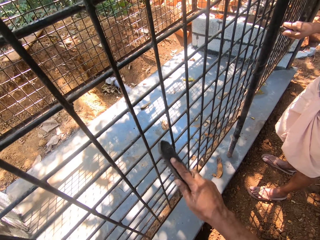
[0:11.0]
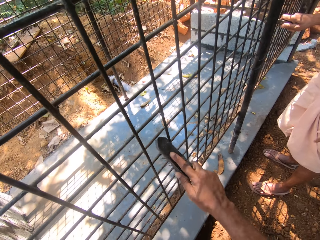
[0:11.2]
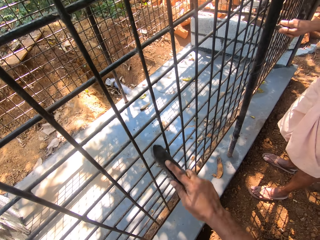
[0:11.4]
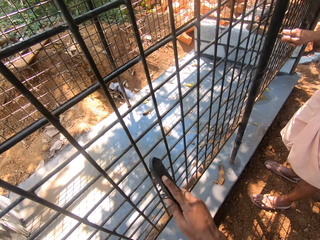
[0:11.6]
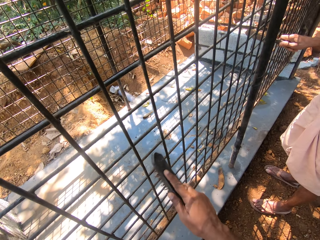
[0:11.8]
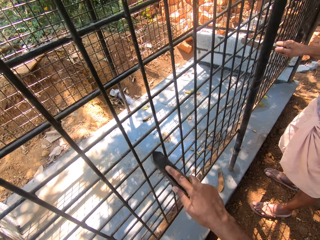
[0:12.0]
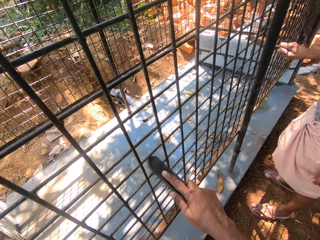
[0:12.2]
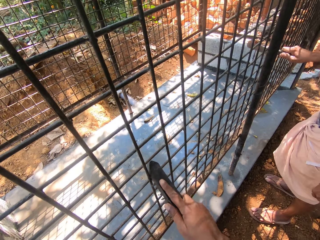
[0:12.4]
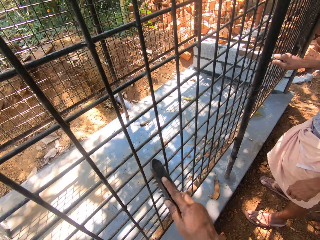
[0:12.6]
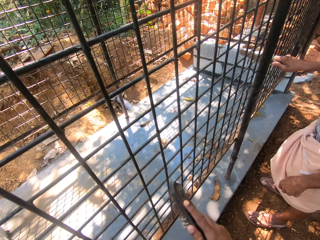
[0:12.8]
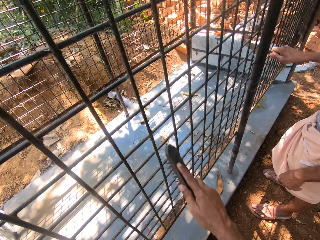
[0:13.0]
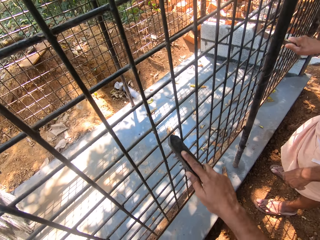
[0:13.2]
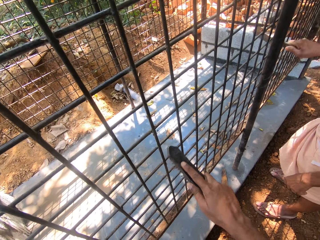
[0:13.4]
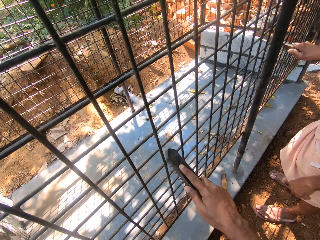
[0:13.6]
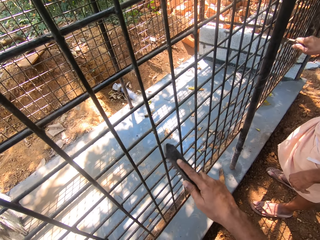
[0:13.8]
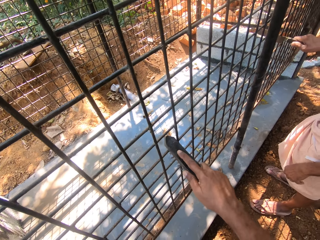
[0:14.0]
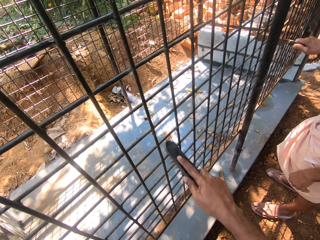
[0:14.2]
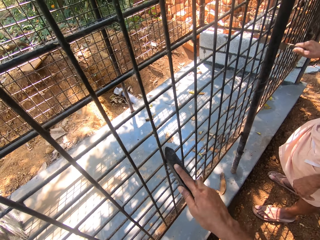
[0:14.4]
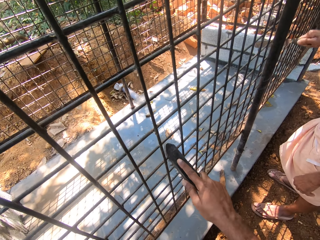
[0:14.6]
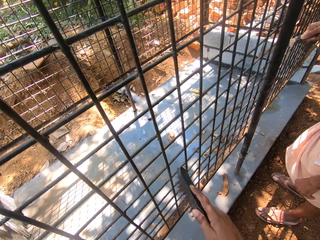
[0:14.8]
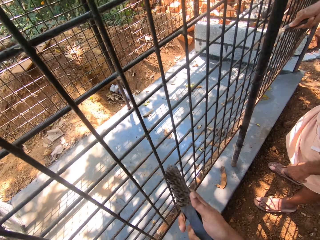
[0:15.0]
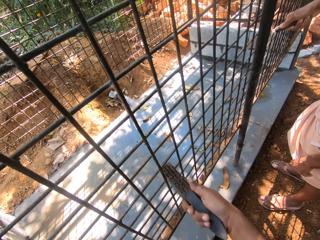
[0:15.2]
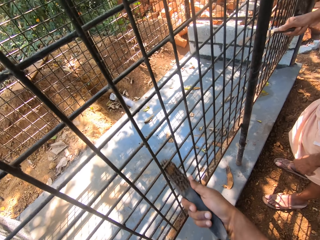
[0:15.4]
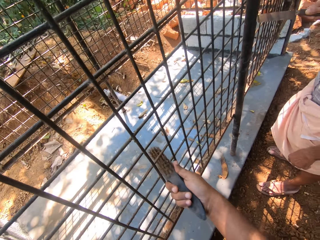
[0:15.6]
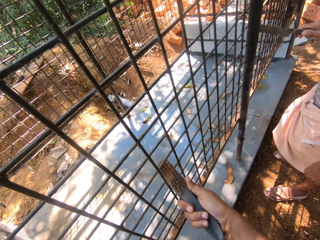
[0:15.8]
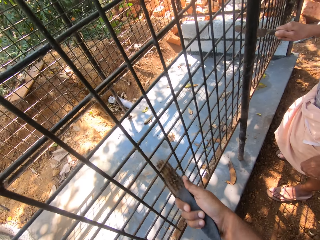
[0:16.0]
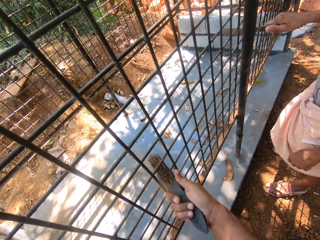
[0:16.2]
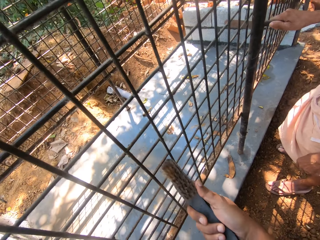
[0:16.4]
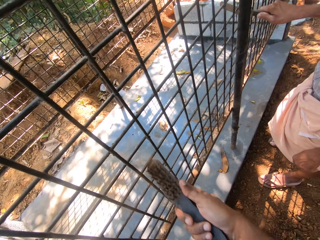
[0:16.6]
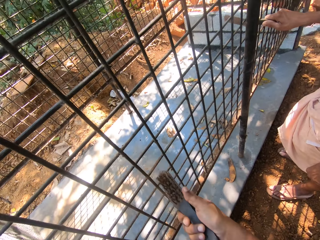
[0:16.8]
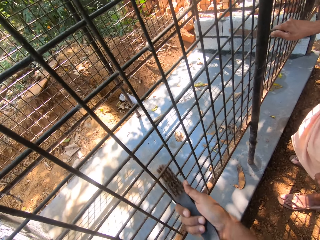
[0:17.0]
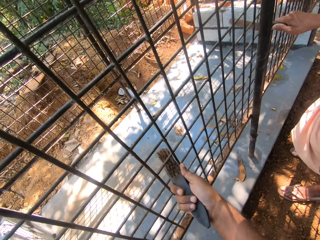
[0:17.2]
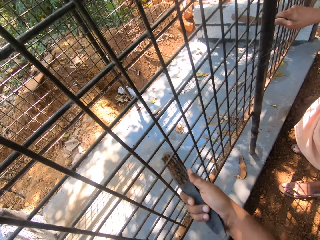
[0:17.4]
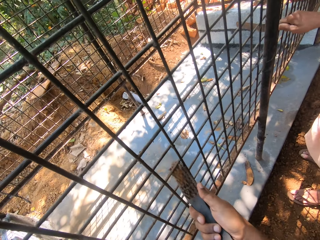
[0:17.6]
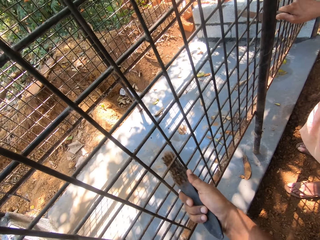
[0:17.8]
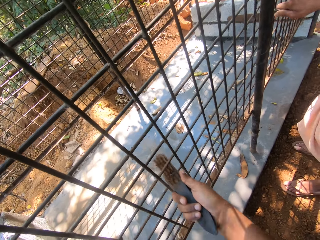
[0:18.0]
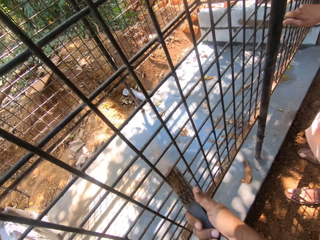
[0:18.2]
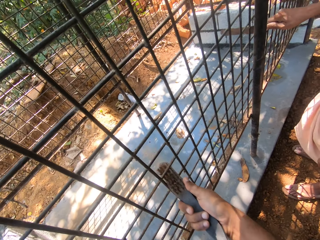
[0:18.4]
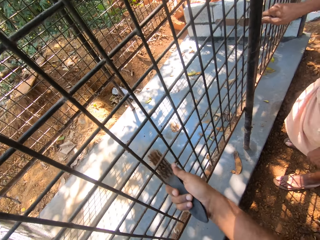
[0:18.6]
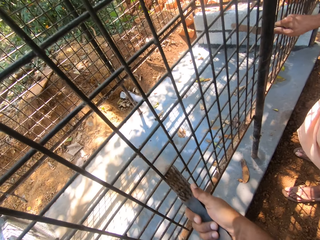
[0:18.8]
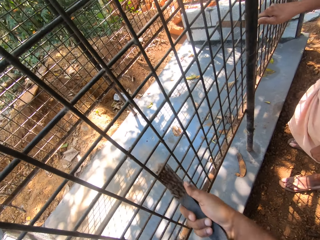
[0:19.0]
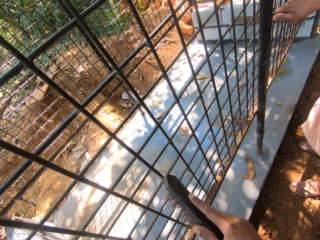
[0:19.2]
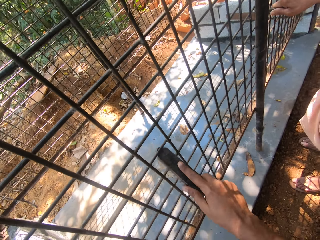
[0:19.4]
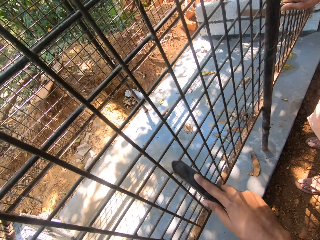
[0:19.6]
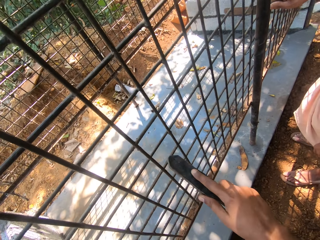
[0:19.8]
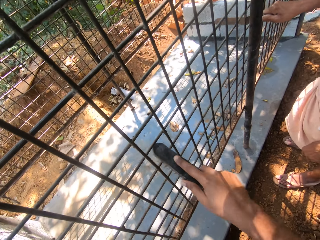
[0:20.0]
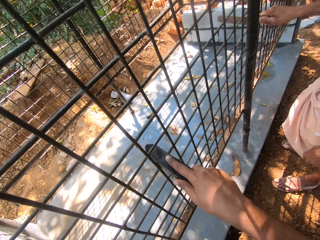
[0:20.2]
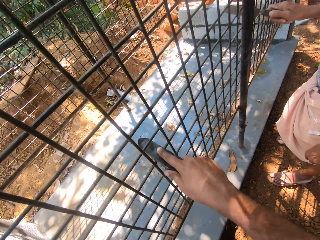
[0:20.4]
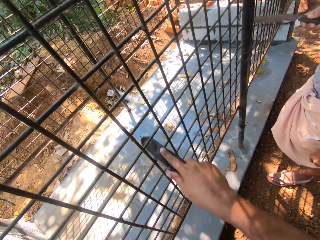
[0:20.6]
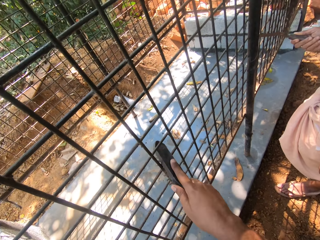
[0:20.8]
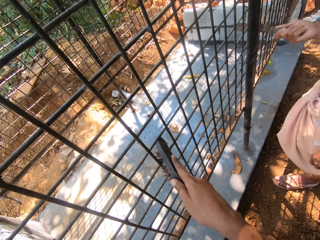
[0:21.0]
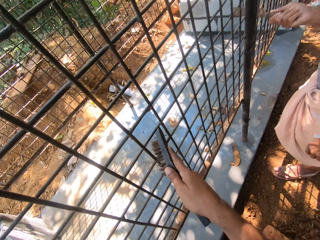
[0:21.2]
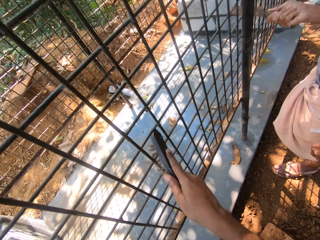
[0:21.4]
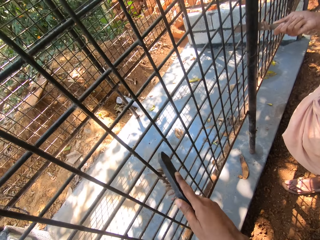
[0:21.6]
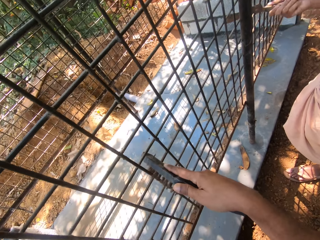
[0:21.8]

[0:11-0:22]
The camera wearer cleans the cage with the hand brush. A man rubs the cage with the scraper.

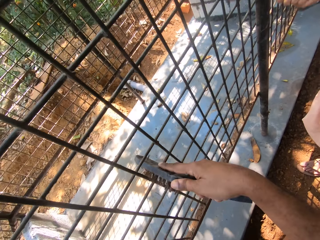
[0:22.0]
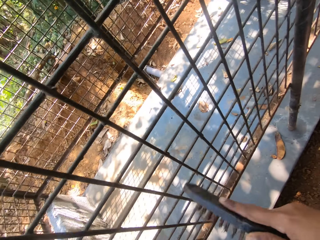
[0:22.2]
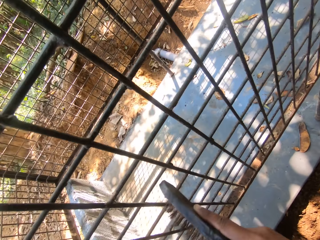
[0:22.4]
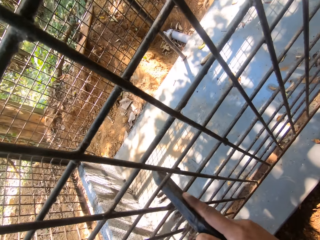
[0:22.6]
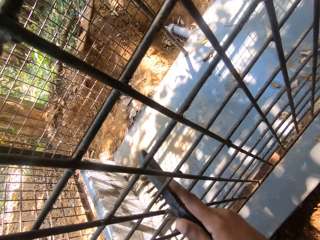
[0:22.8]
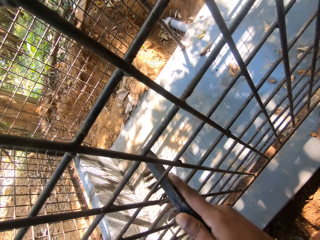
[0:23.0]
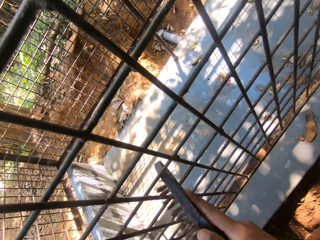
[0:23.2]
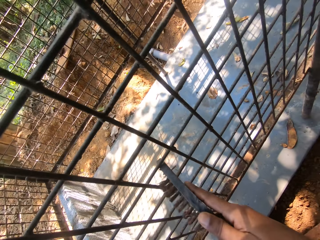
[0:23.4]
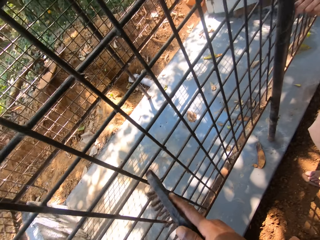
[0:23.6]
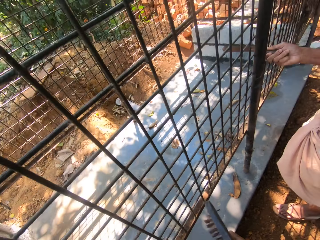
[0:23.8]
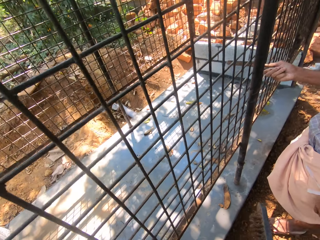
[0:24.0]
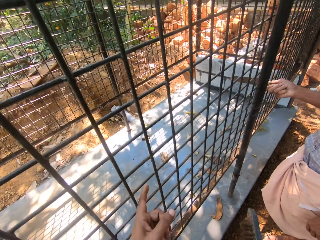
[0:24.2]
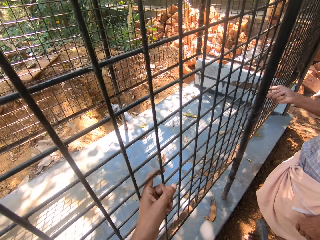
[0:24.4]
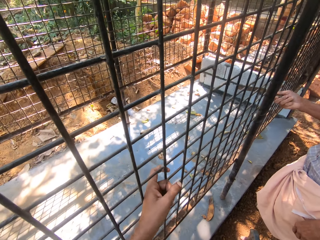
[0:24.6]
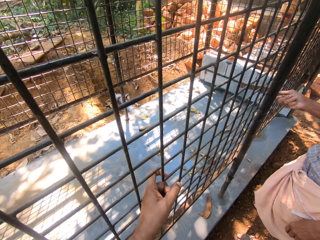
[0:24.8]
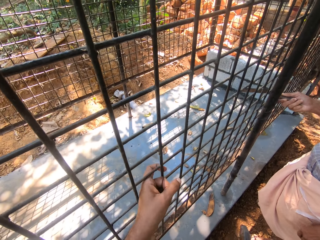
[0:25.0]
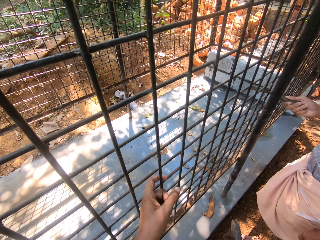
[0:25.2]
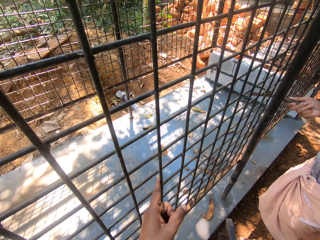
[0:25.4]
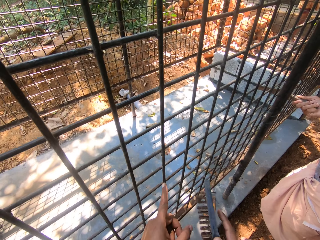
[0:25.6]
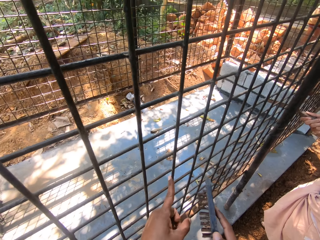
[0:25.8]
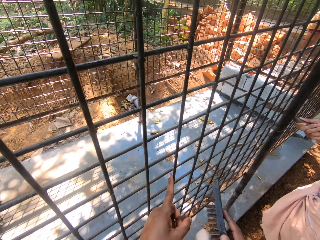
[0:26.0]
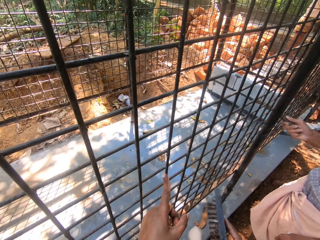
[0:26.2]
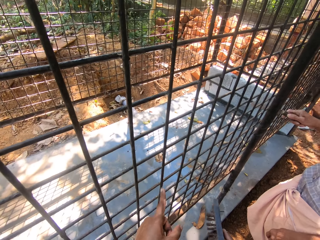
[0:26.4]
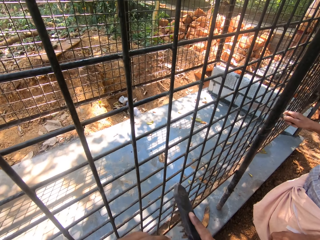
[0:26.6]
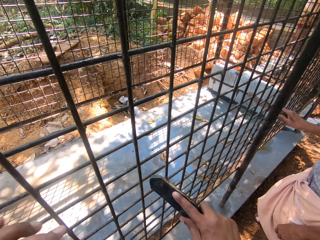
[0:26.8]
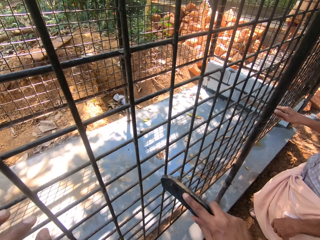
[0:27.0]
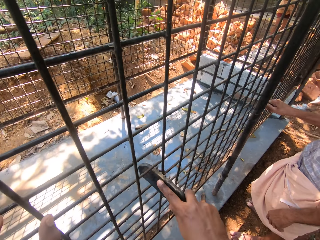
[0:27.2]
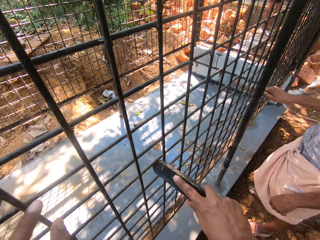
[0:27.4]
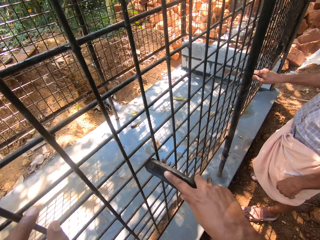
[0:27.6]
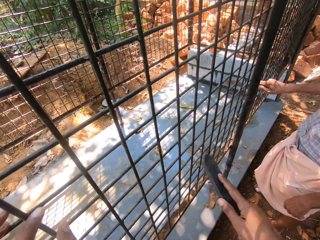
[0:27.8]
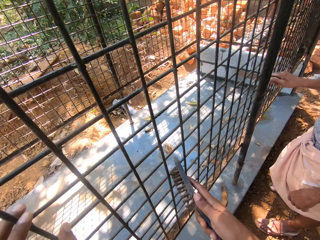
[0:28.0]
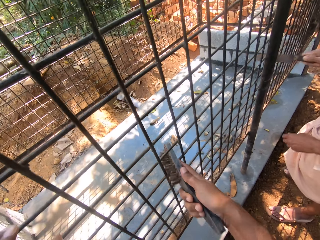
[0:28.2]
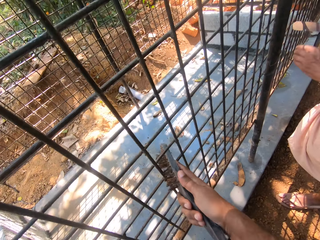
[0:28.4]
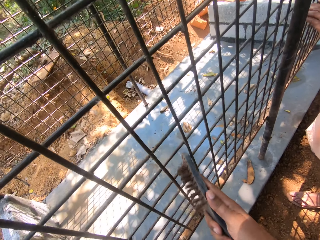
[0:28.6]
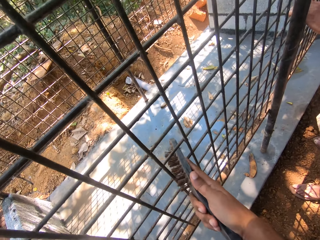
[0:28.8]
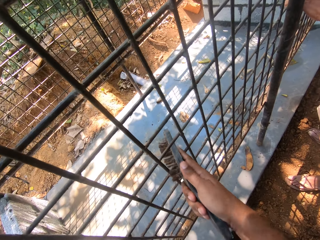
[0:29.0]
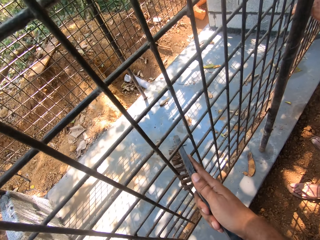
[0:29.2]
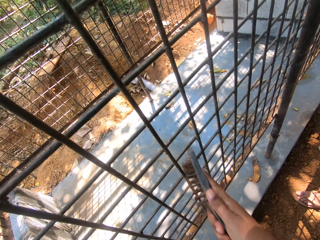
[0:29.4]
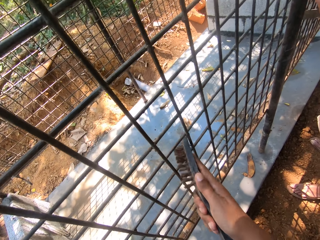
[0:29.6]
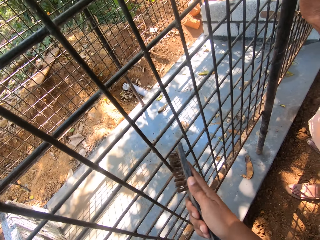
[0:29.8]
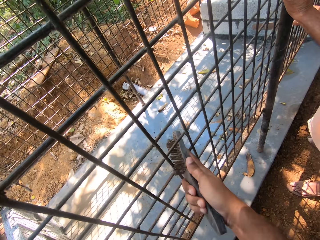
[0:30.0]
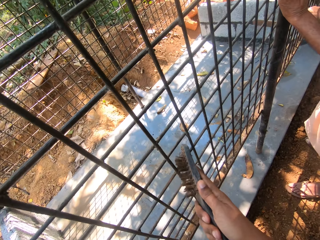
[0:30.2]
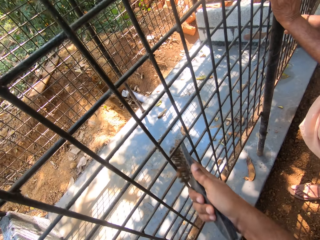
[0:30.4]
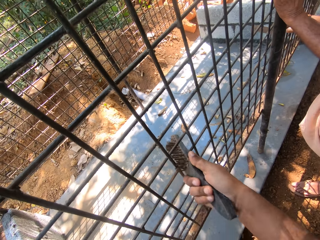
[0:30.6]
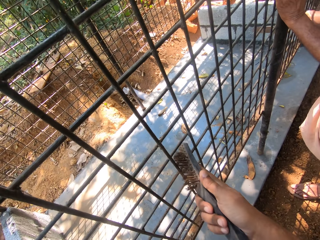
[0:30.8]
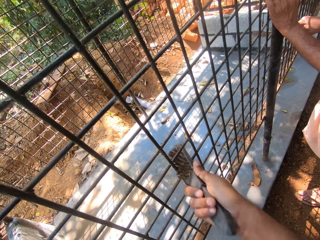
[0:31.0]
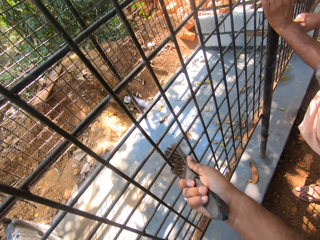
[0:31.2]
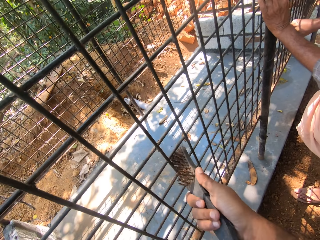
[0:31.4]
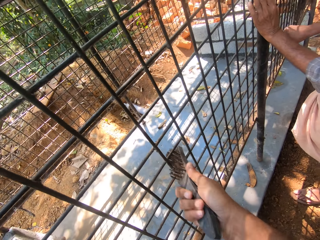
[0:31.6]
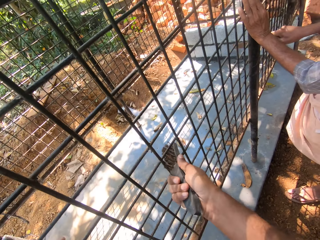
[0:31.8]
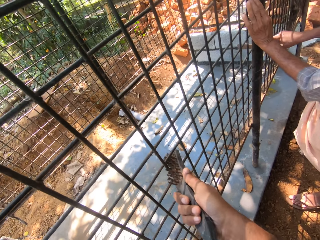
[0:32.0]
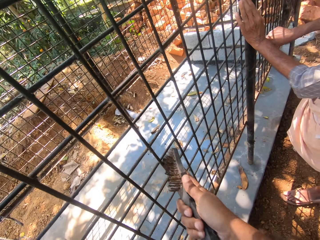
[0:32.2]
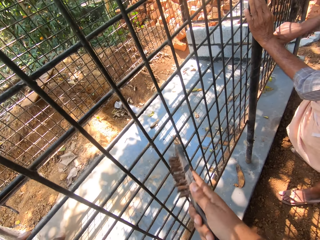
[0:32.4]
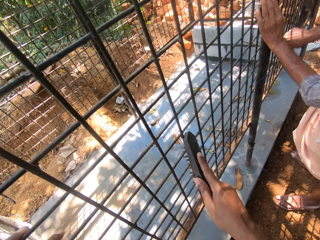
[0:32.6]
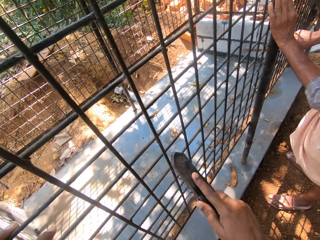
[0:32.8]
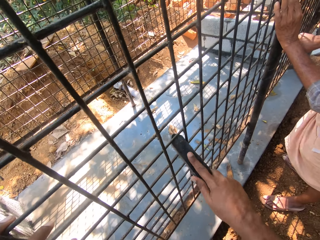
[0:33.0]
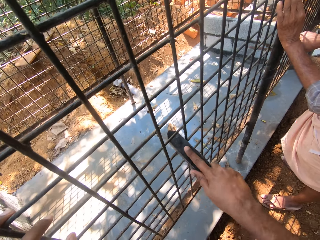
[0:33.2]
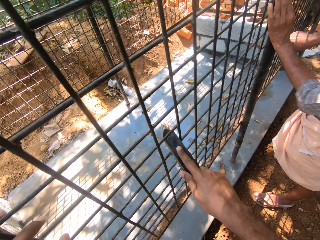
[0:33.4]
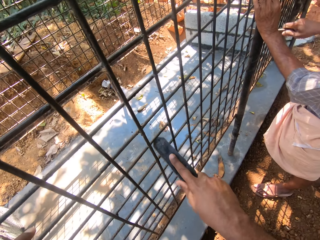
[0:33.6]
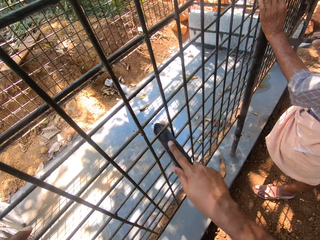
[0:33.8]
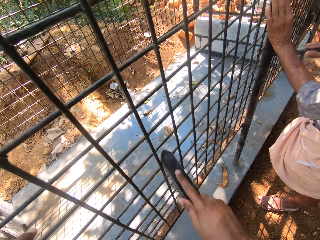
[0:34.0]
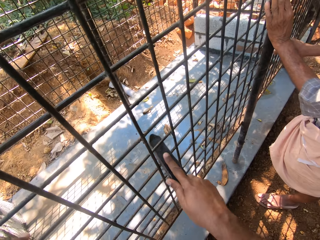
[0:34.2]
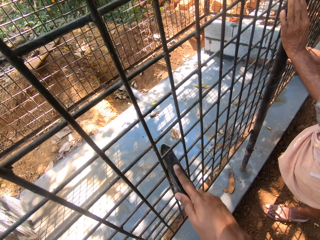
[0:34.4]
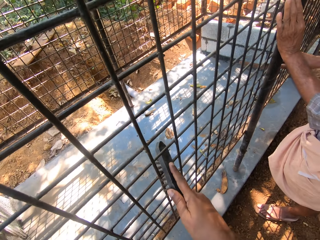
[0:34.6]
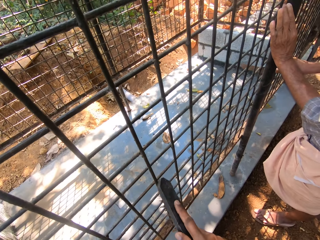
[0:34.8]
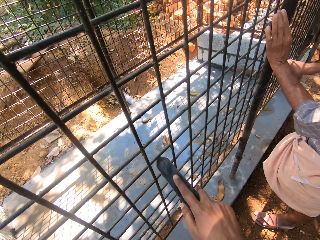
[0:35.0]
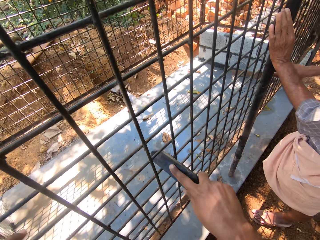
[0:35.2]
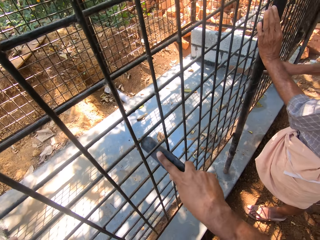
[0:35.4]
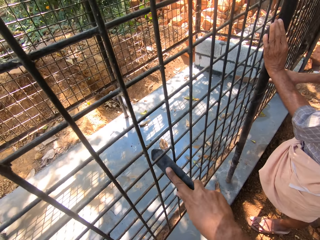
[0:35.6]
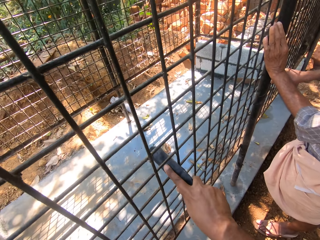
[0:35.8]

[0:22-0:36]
The camera wearer talks to a man. He rubs a part of the cage with his finger. He inspects the mesh. He holds the cage with his left hand and cleans the cage with the hand brush. The man rubs the cage with the scraper.
